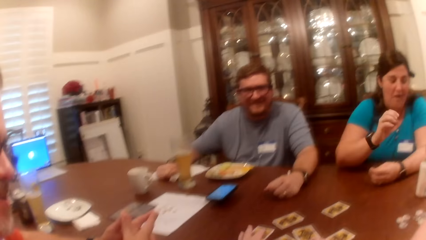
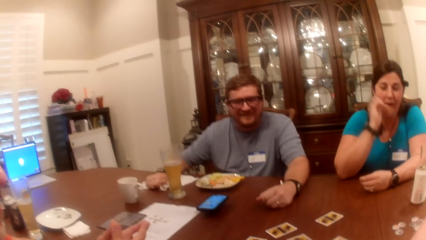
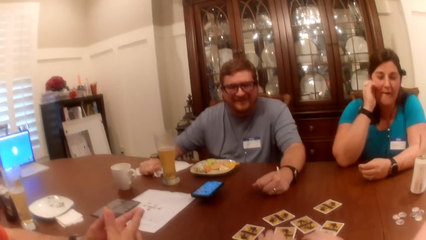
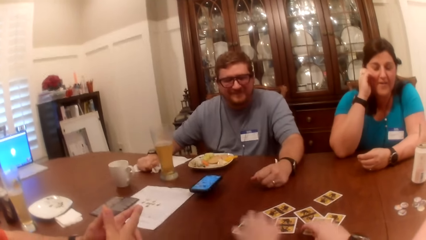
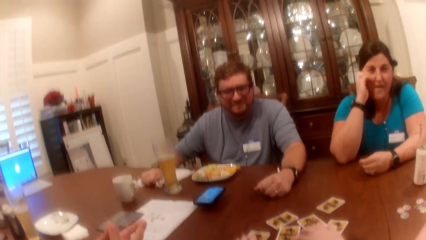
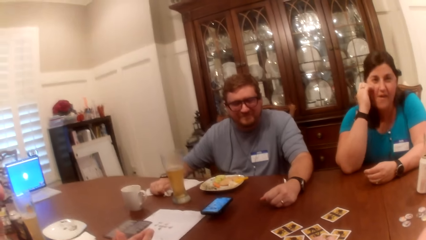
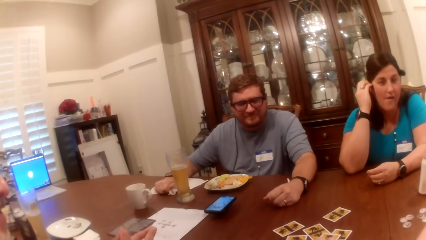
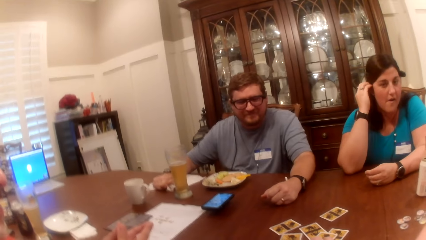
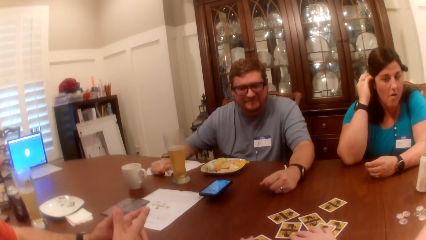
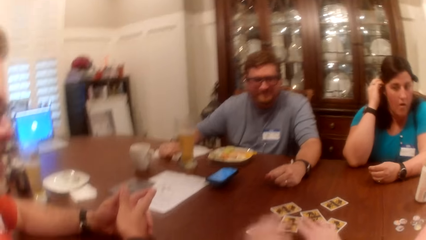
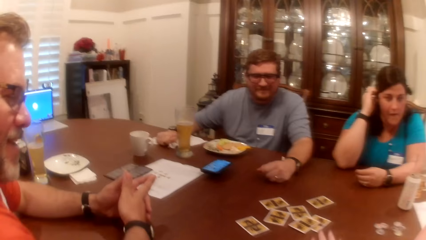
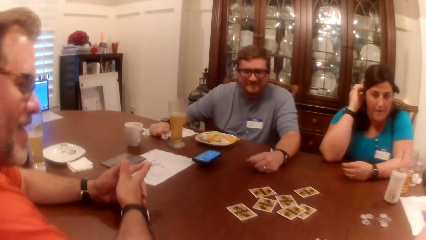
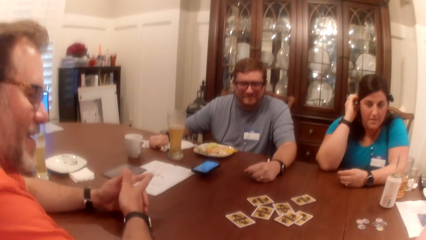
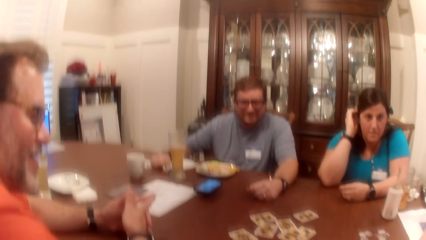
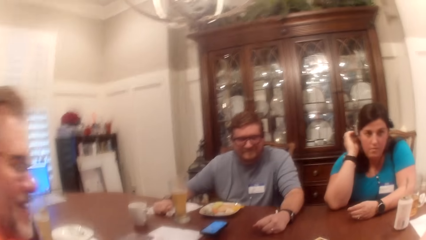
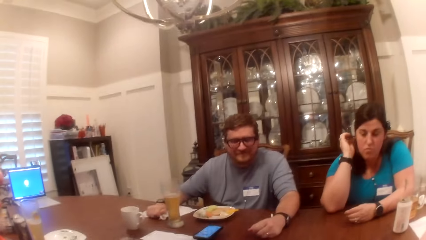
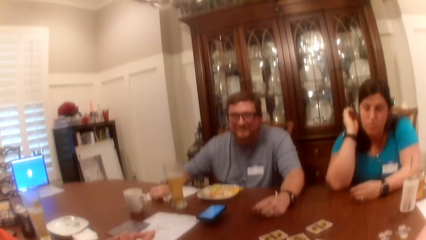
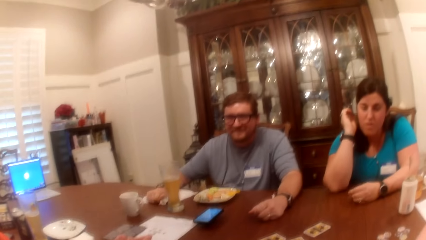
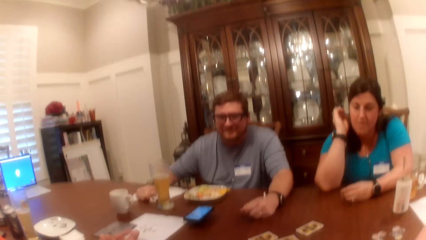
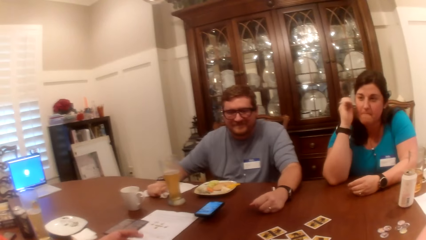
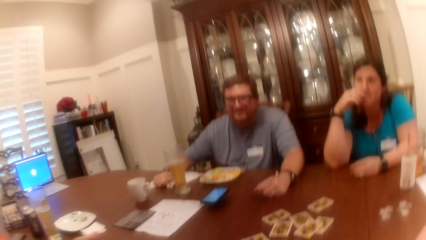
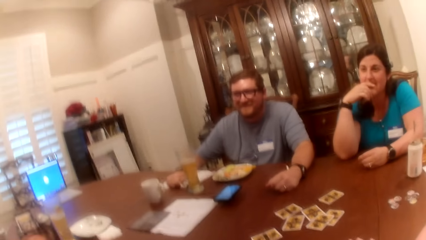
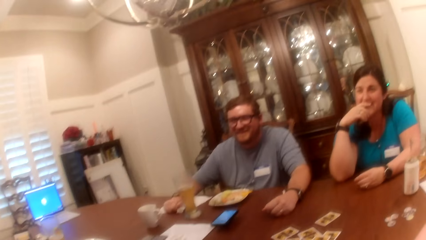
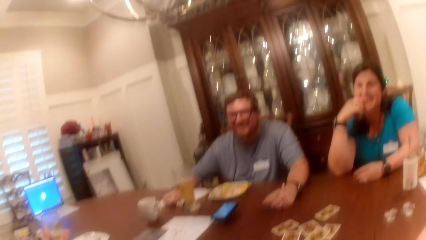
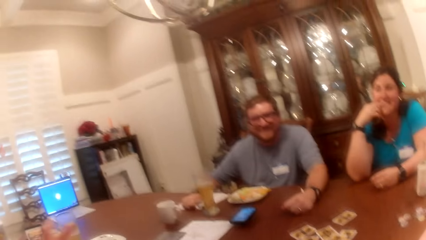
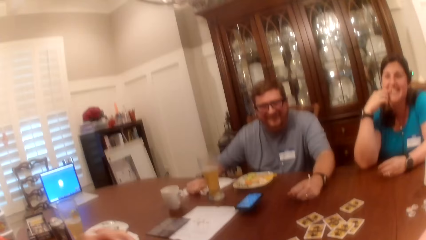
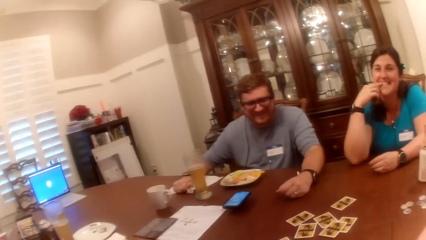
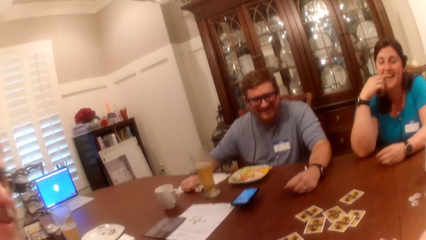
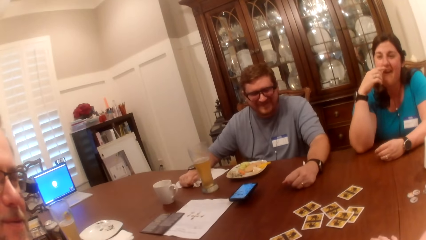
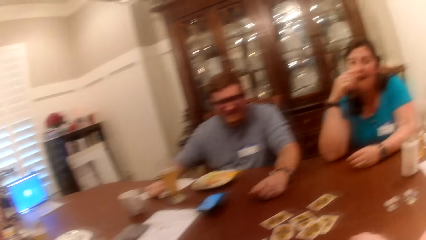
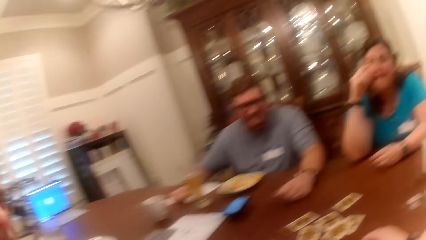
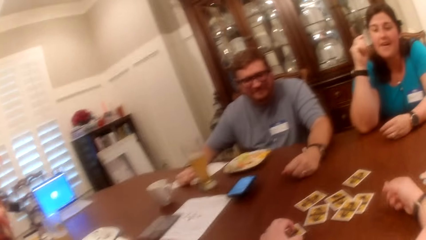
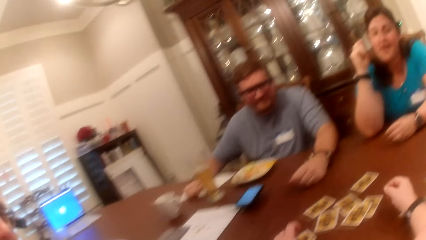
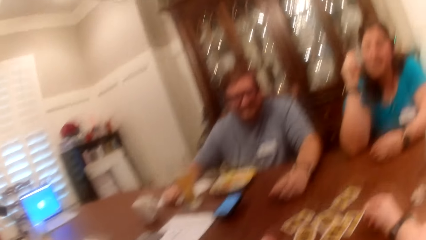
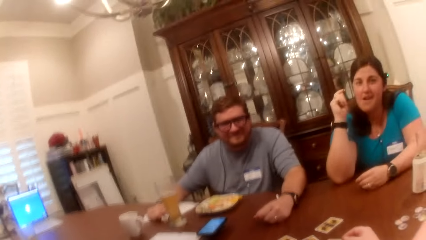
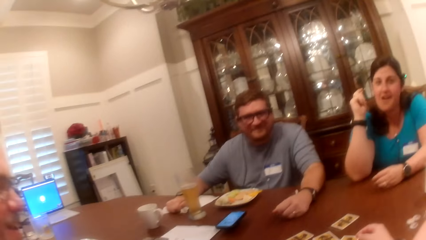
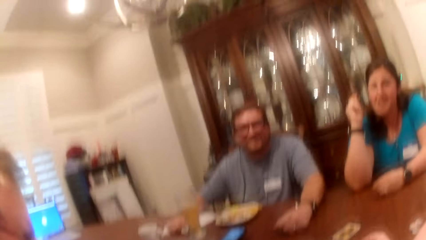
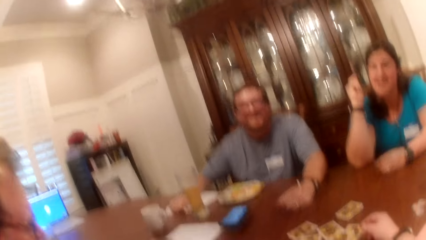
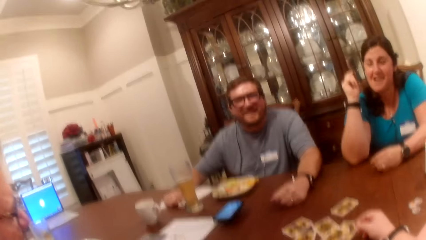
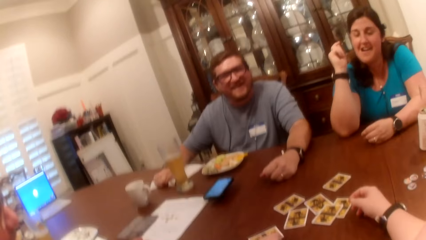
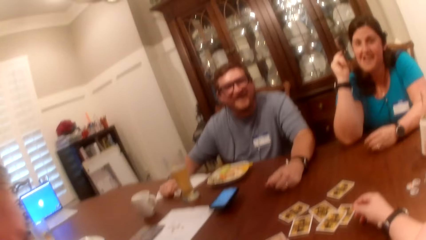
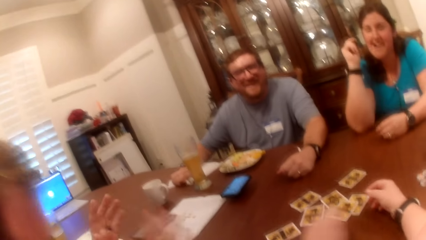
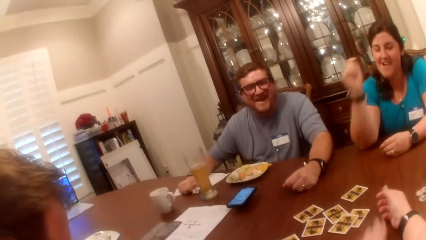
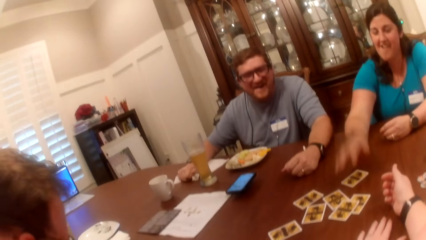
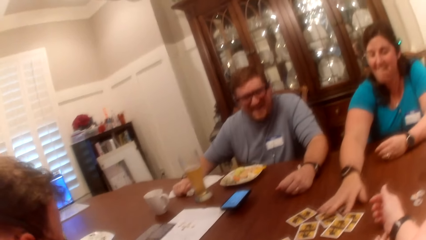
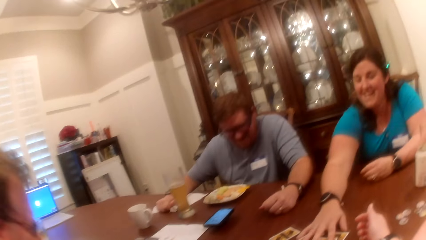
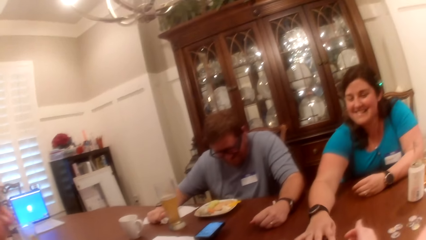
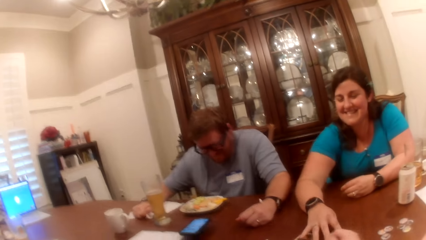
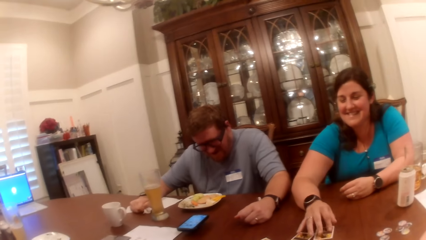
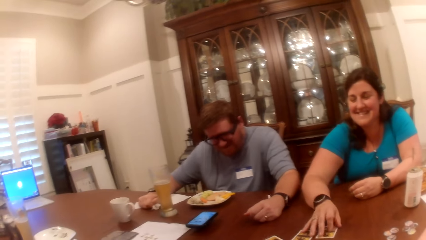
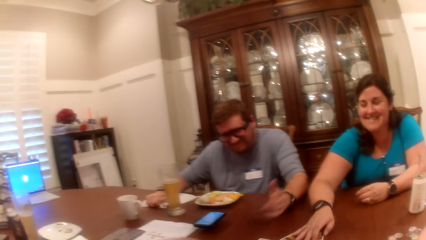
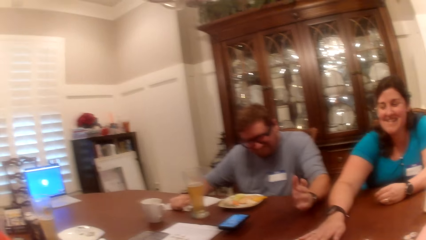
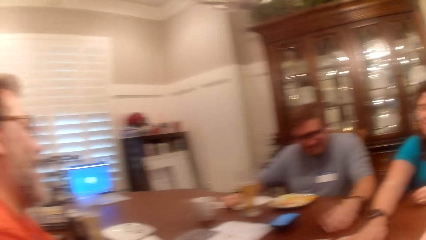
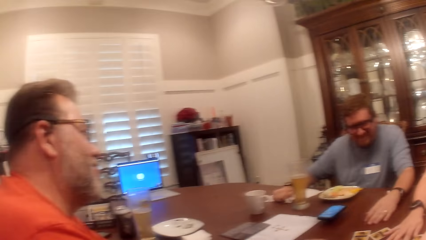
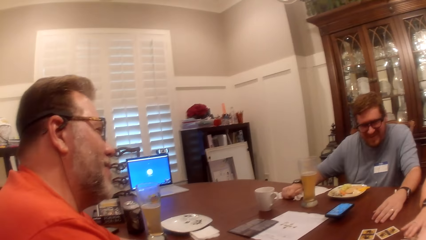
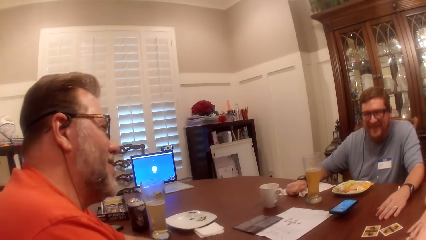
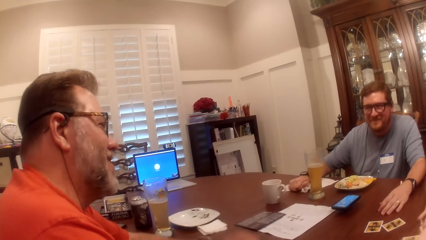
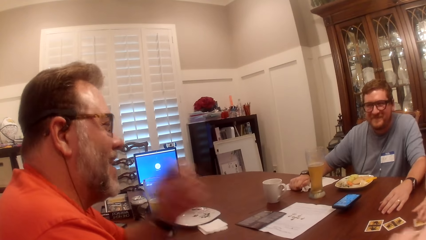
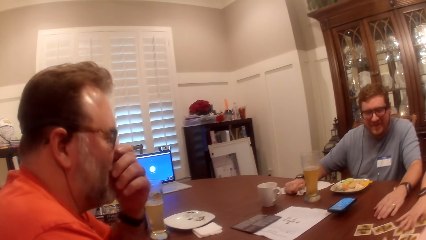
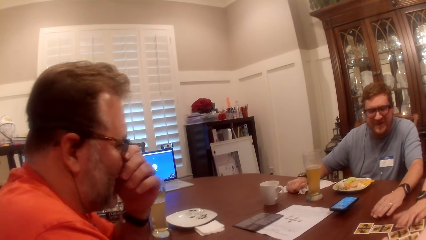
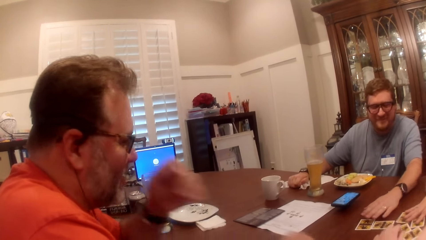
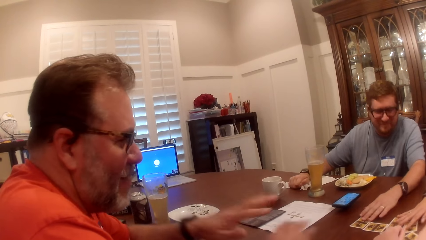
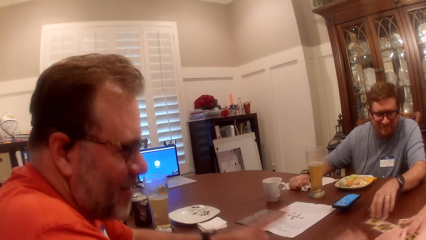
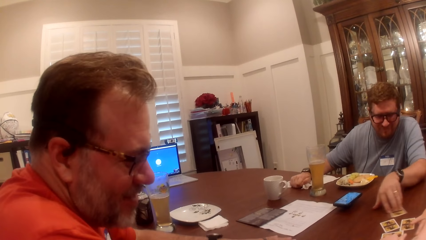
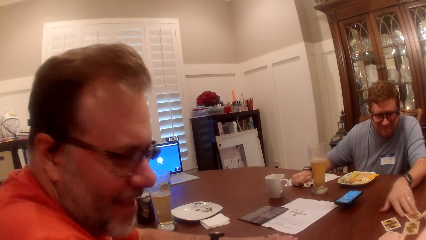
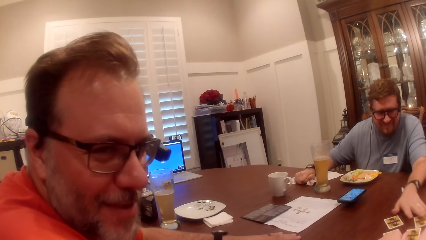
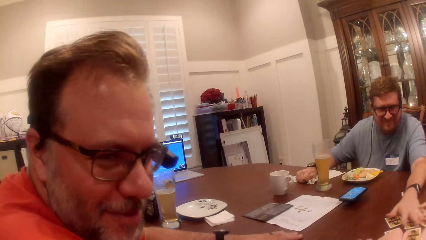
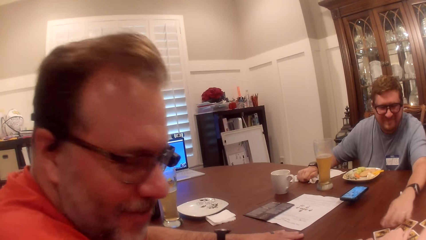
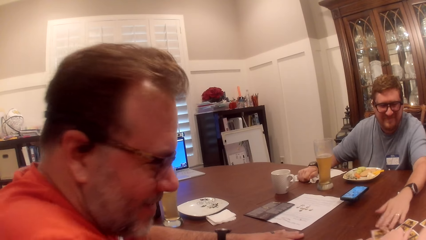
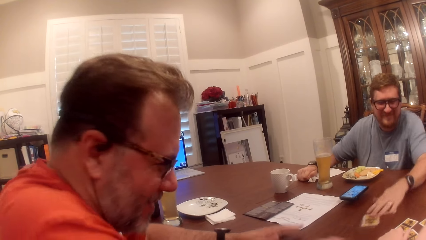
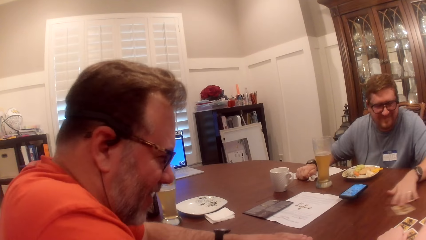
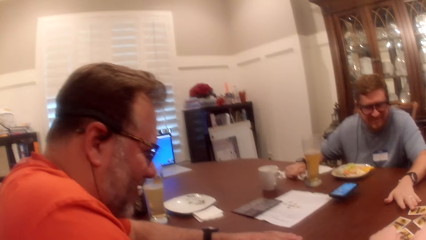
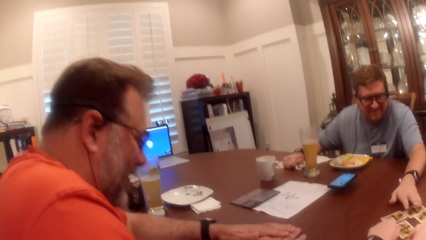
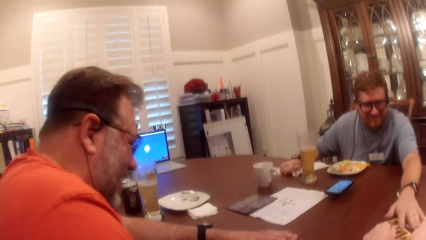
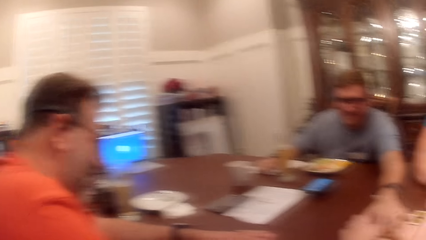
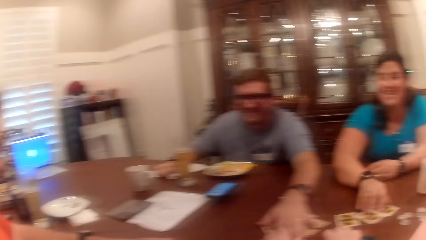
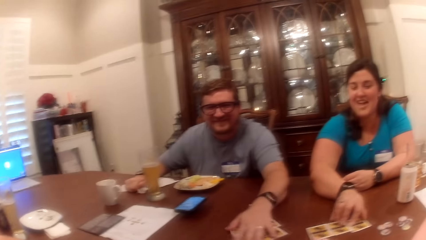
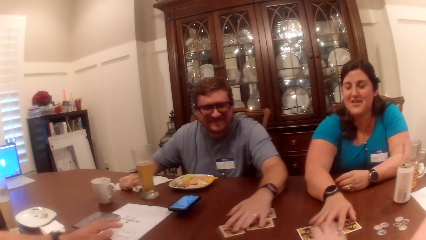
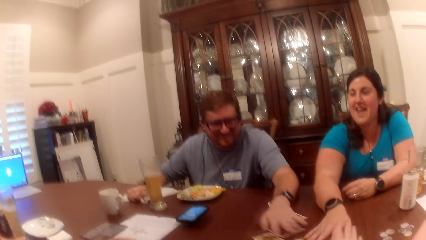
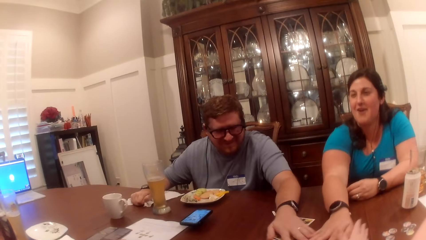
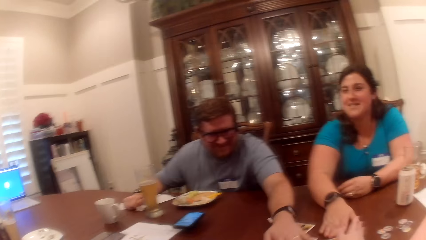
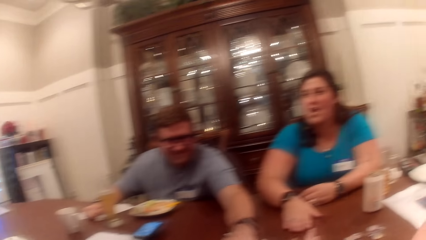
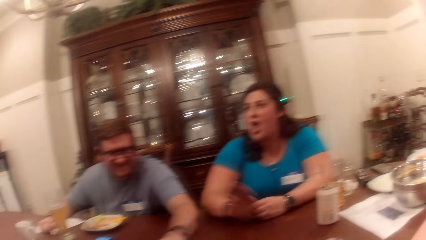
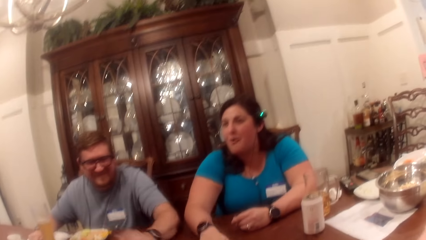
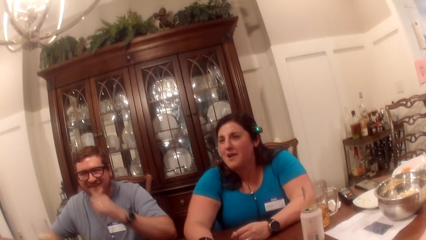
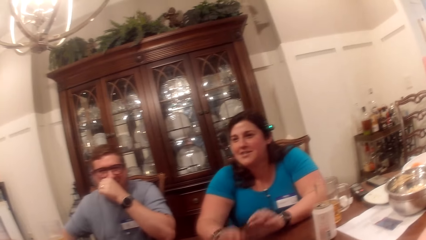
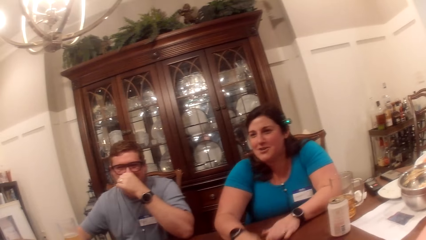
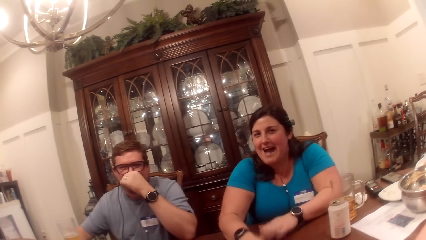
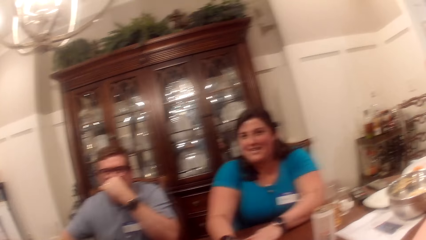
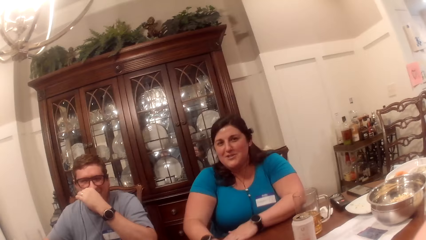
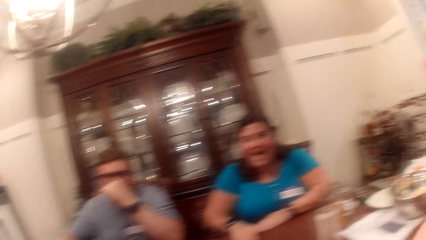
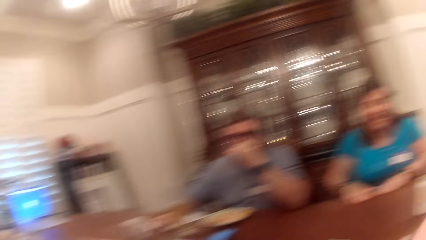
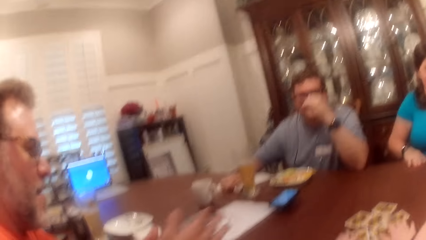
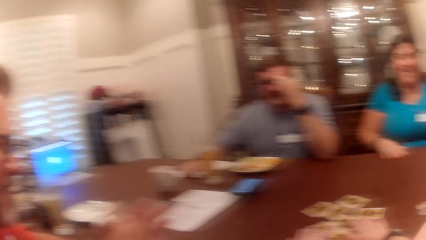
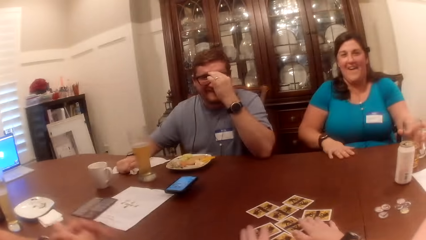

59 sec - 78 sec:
The camera wearer moves the cards on the table with both hands. A woman straightens the hair. The woman moves the cards on the table with her right hand. A man touches the nose. Another man moves the cards on the table with his left hand. The woman hits her right hand on the table. The other man rubs the nose. The woman hits both hands on the table.
